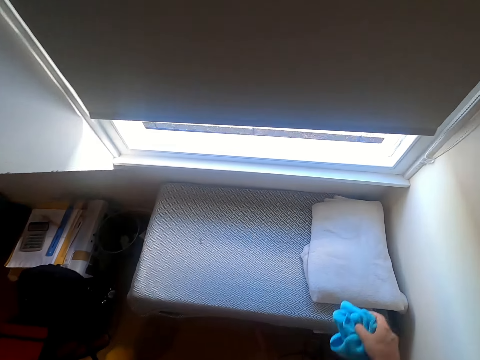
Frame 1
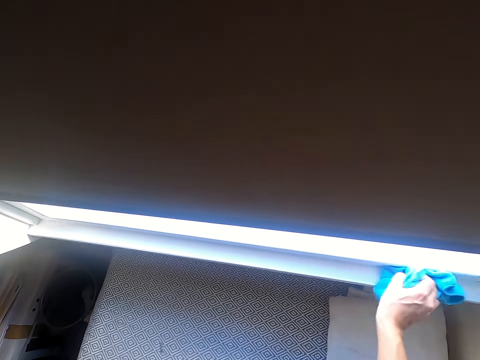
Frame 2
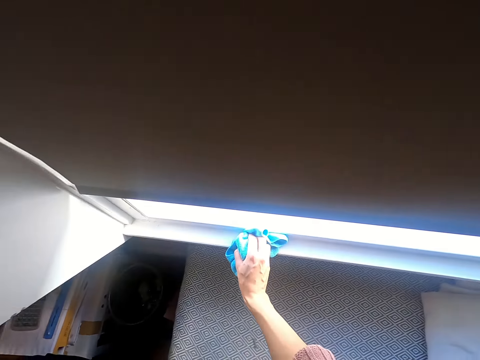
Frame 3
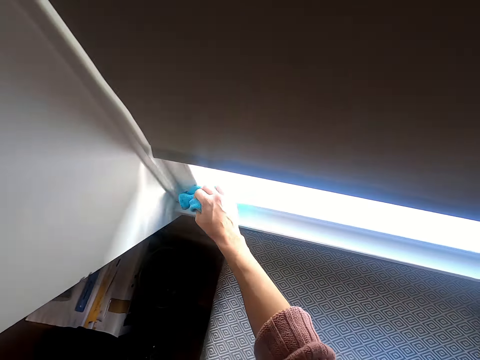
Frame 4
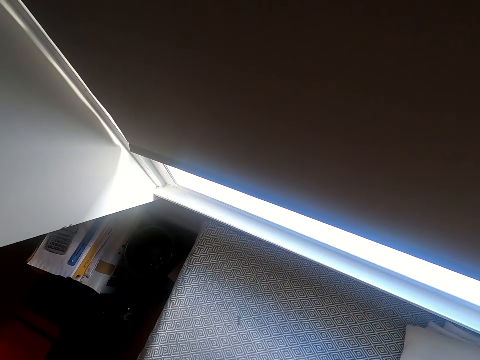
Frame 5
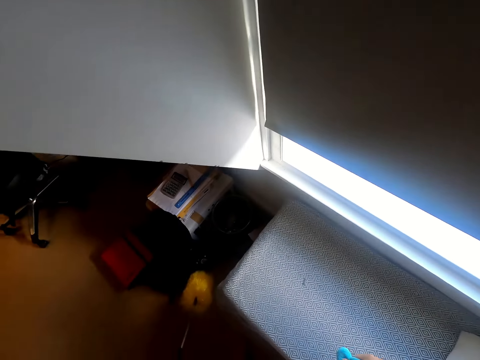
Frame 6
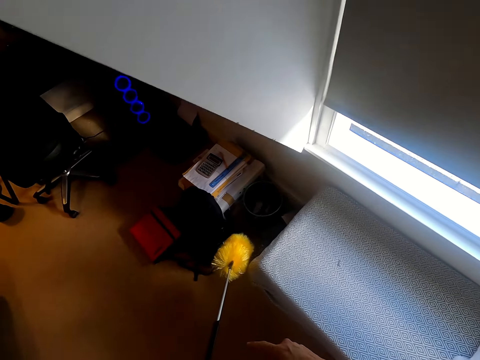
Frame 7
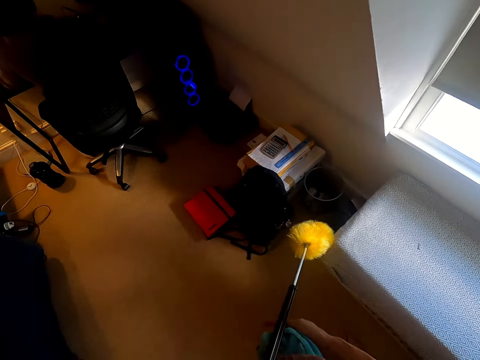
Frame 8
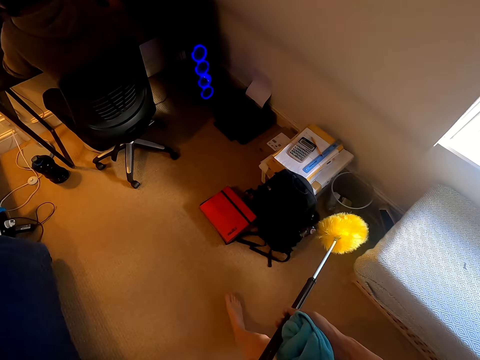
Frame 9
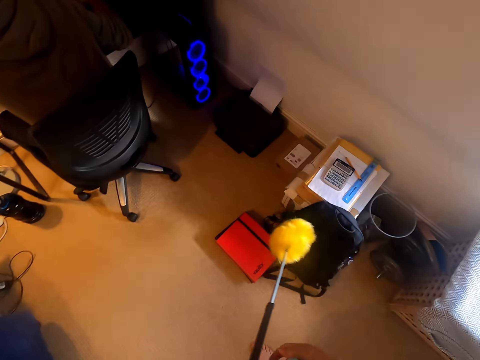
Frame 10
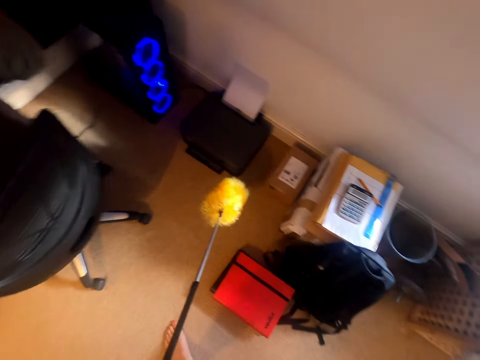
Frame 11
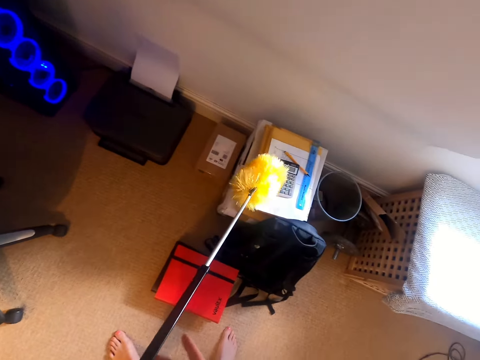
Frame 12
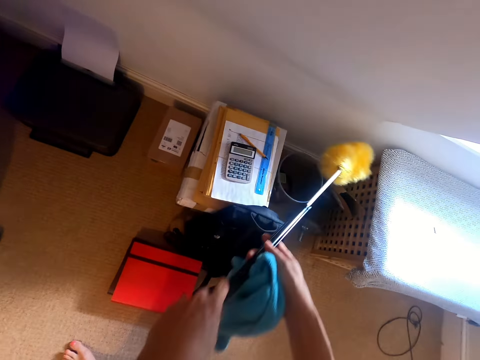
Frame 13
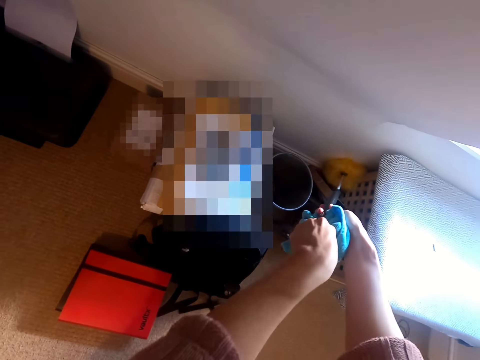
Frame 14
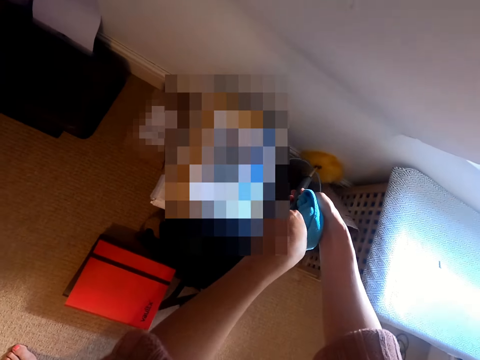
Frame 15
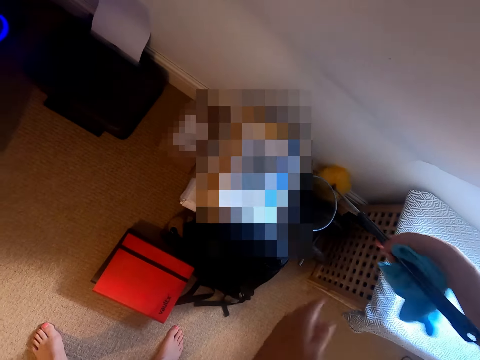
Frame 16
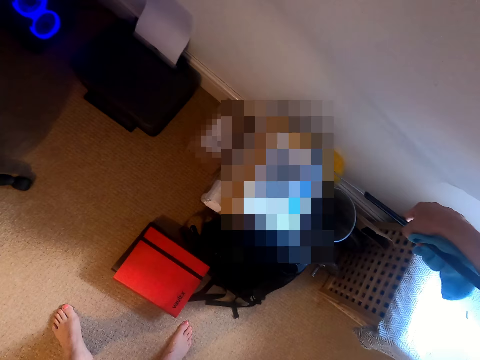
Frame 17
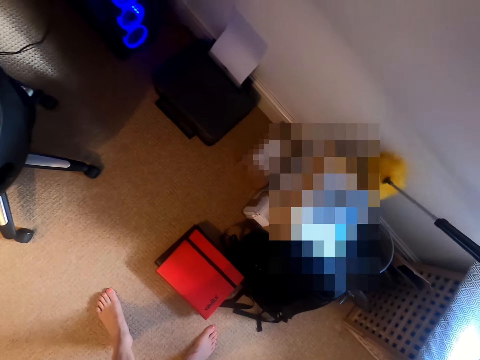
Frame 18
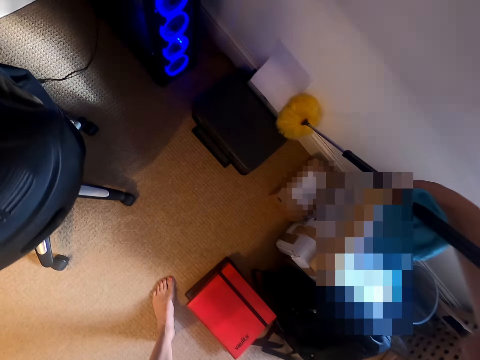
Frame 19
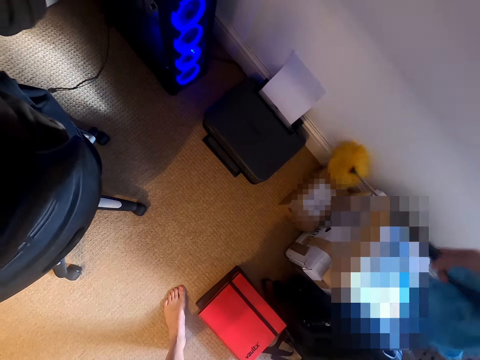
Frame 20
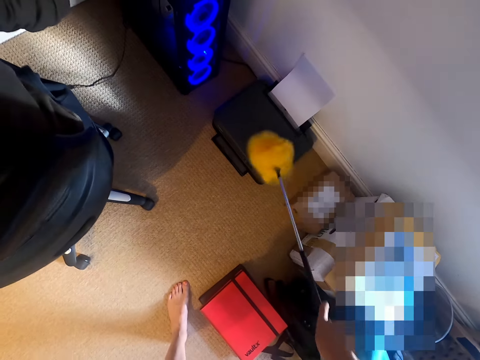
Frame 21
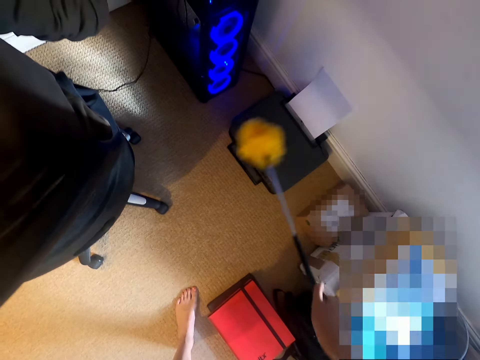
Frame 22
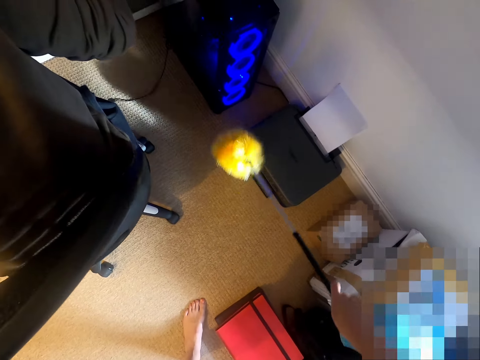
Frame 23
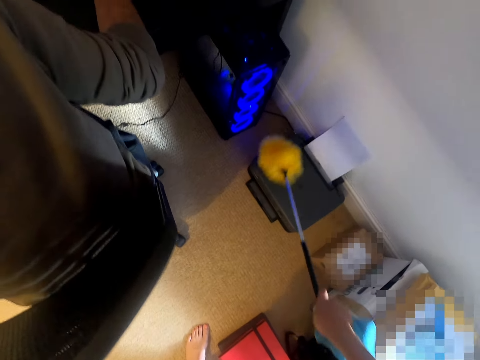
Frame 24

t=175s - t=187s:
The camera wearer wipes the wall with a wiping cloth. They wipe the window. They move around. They wipe the wall with a sponge.

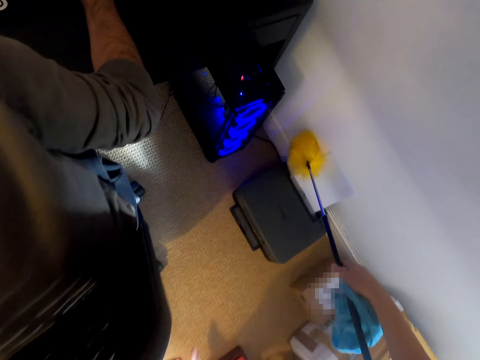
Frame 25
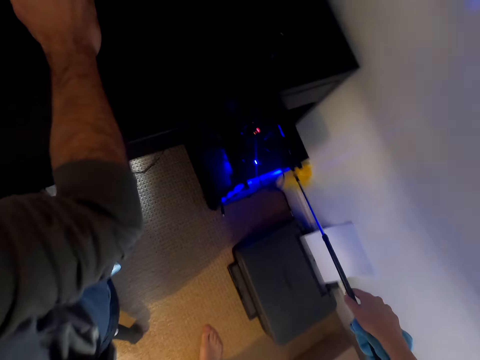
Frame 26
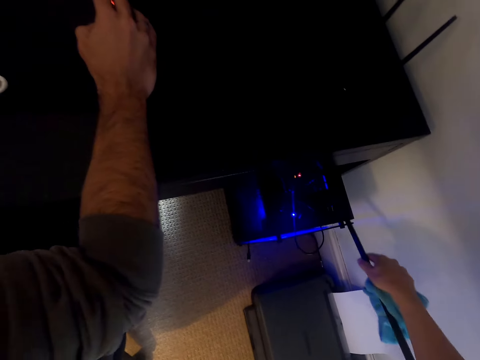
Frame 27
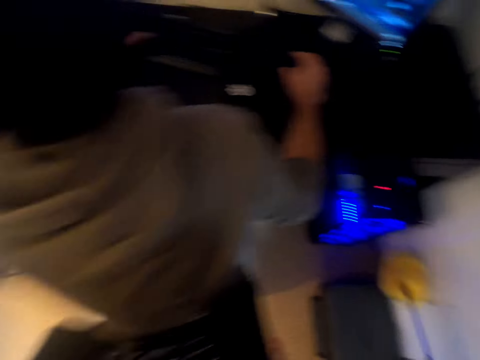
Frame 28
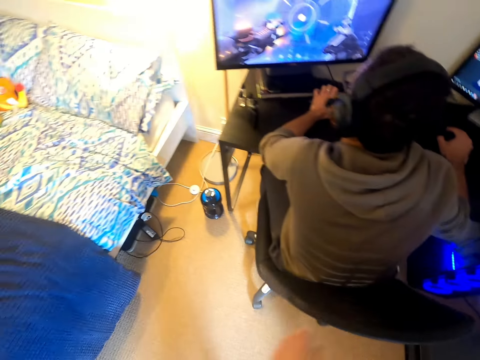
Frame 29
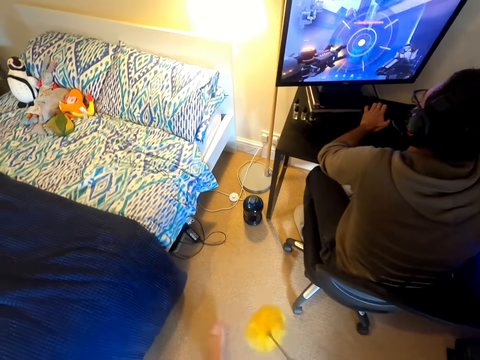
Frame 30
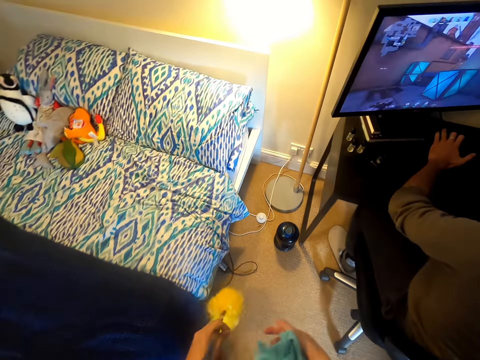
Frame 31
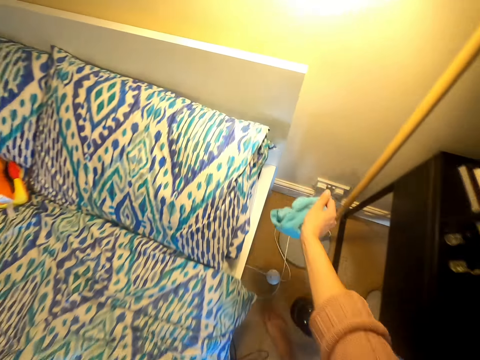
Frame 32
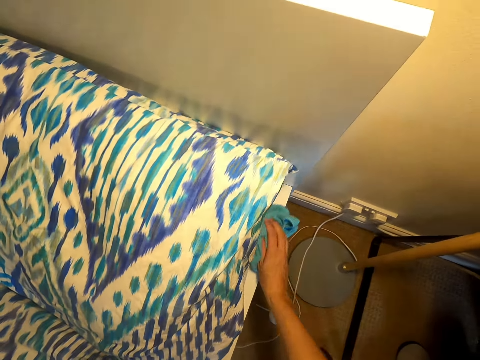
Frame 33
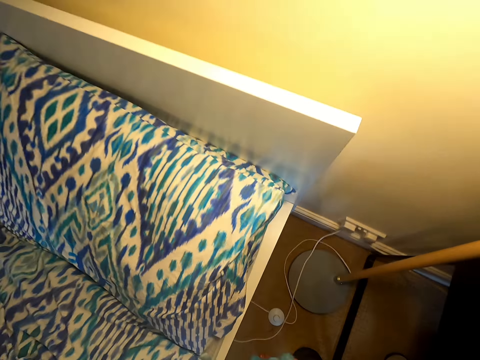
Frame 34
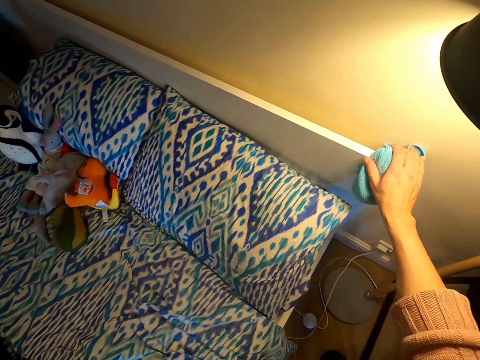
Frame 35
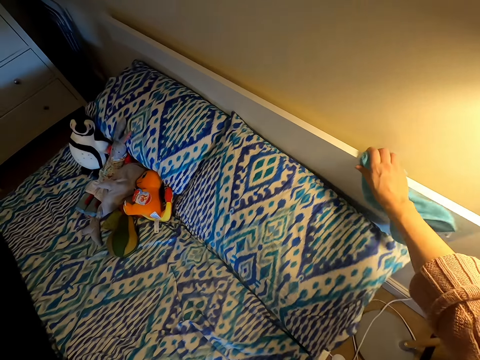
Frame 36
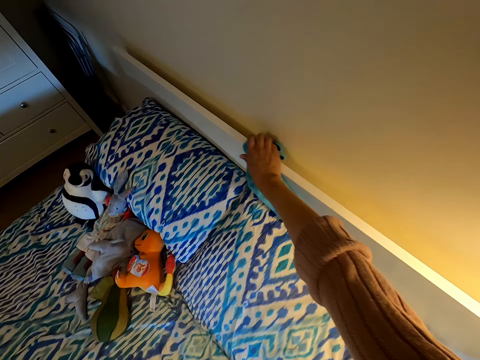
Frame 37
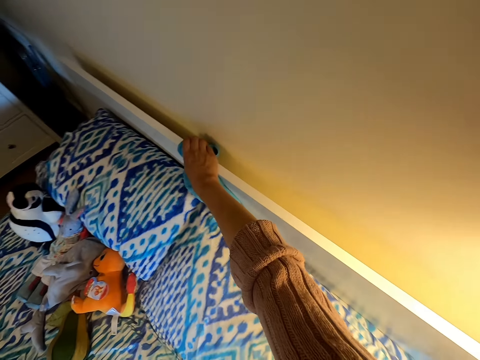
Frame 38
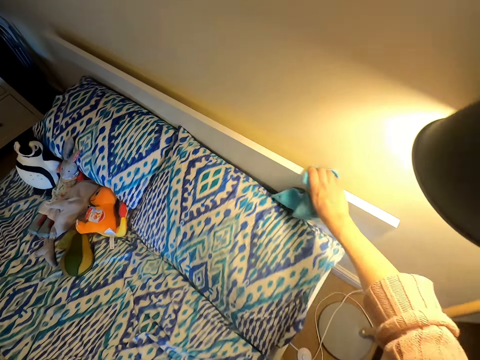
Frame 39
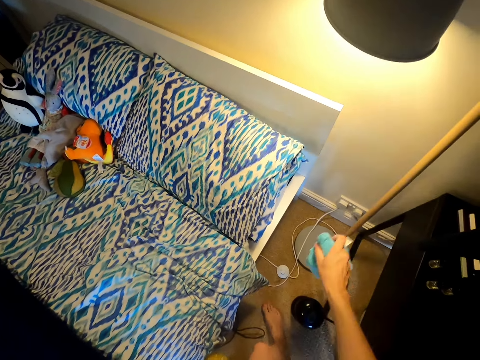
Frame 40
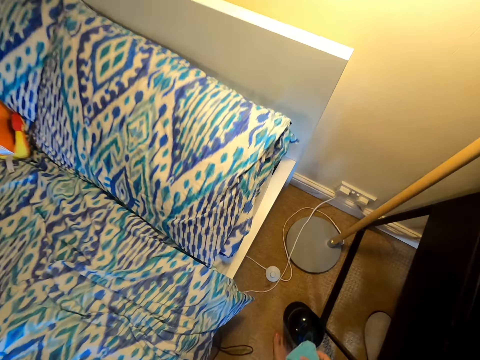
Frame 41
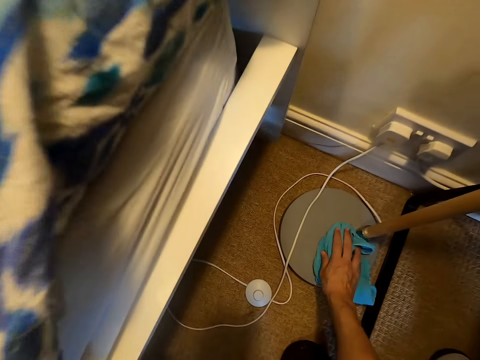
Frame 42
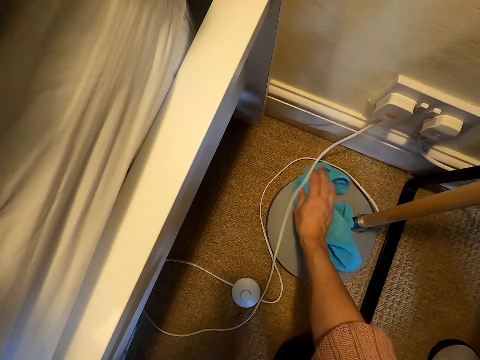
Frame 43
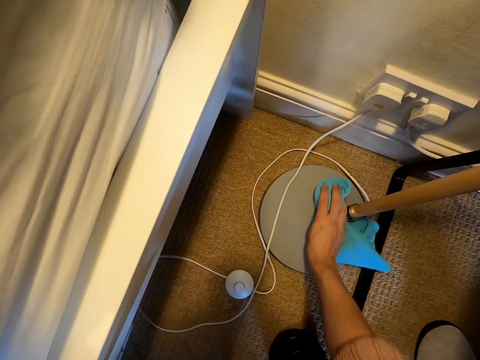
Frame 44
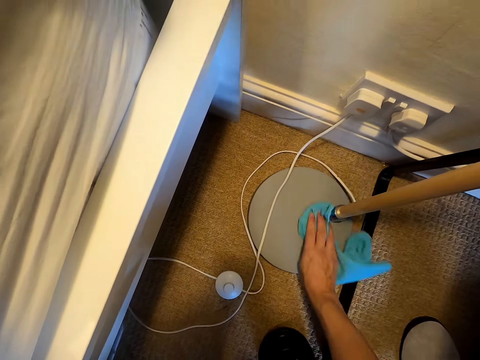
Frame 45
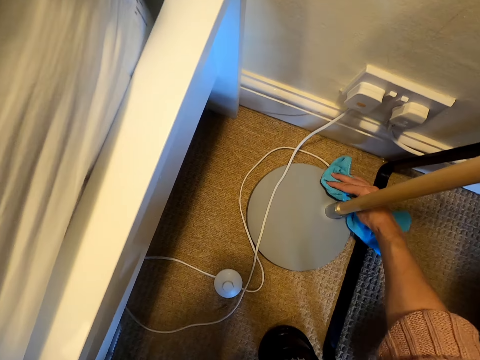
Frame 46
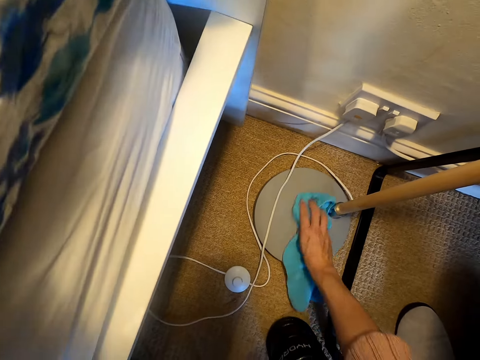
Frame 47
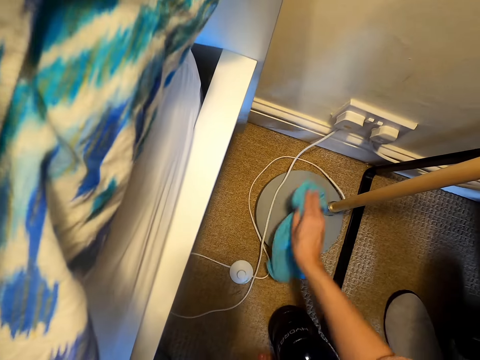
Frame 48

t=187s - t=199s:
The camera wearer walks around. They wipe the bed with a wiping cloth. They wipe the lamp stand with the wiping cloth.

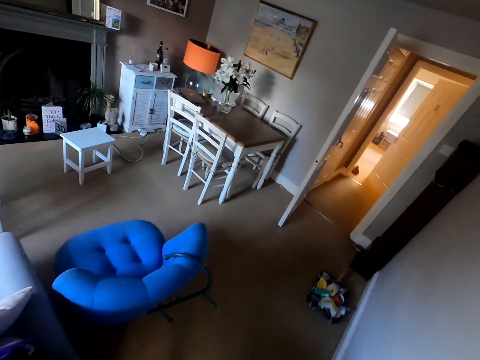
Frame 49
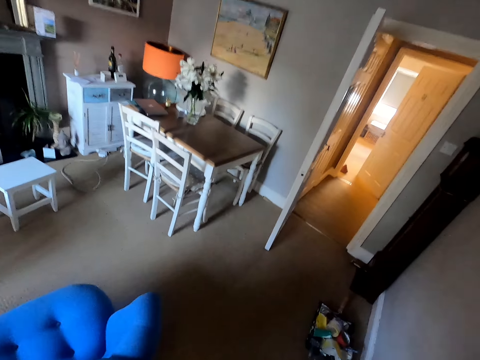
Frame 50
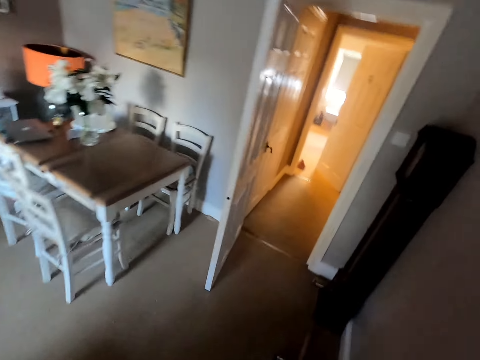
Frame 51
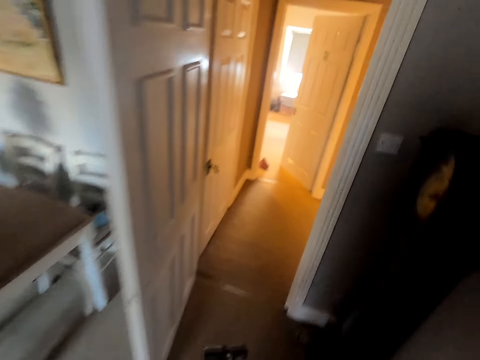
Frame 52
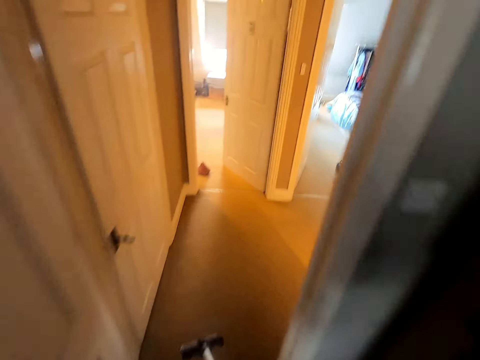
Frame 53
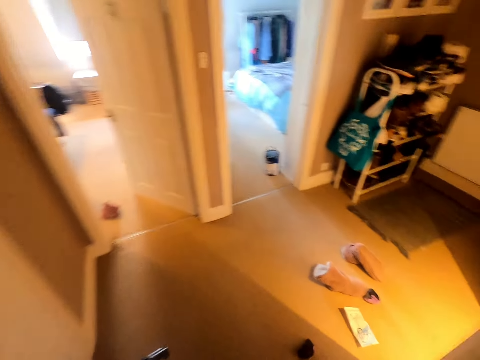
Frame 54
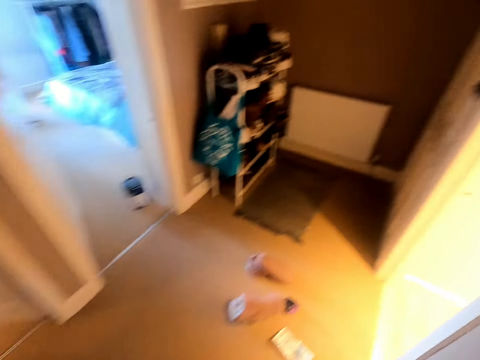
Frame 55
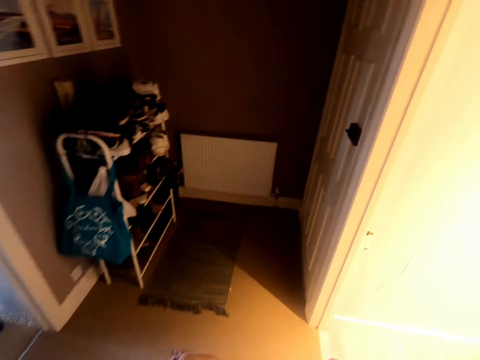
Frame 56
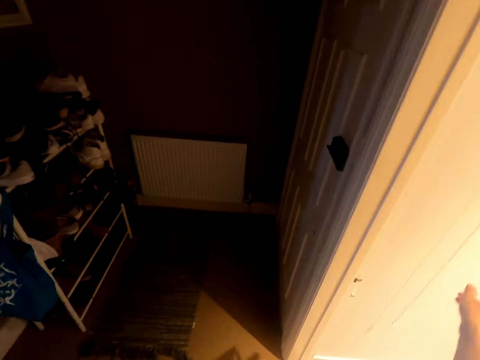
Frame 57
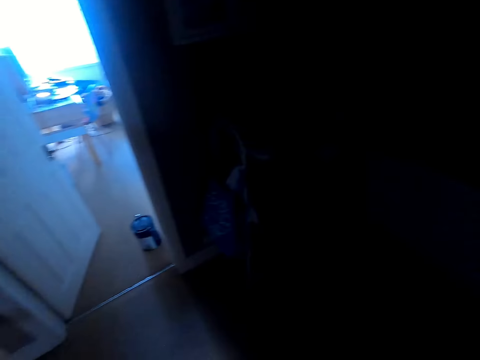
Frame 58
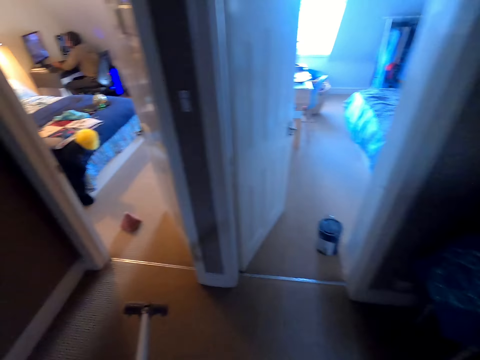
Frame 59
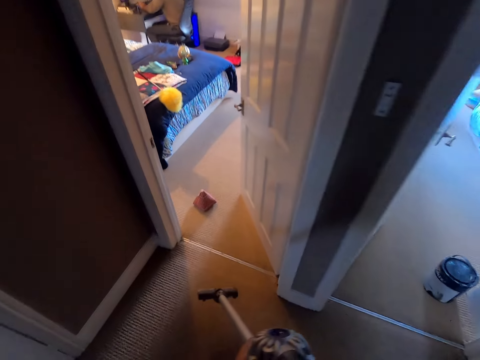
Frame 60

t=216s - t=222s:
The camera wearer moves around the room. They move to the bedroom. They switch off the light. They move around the room.
